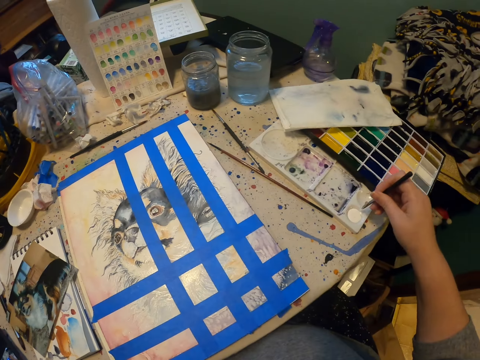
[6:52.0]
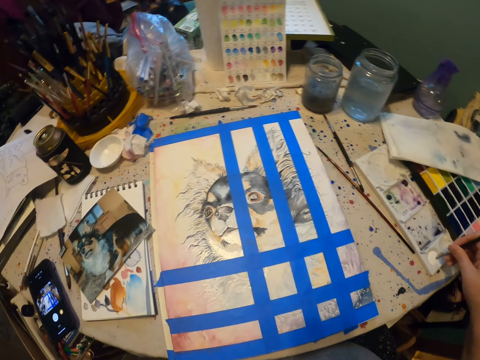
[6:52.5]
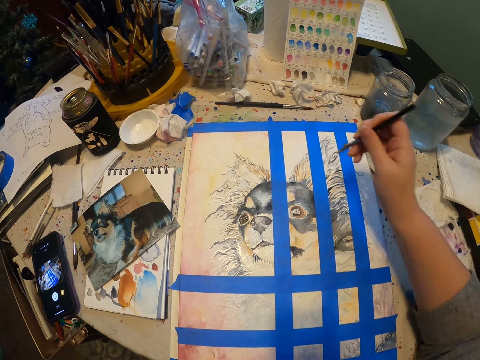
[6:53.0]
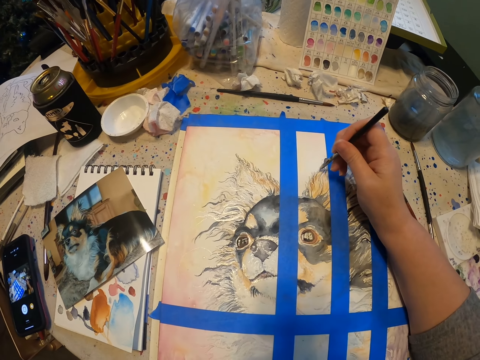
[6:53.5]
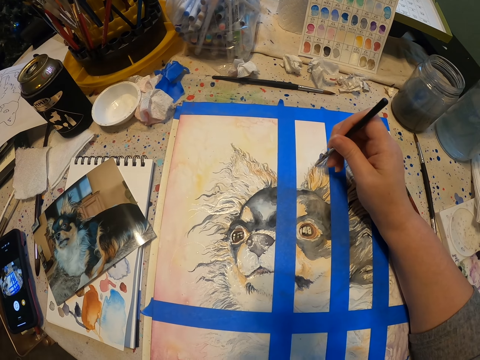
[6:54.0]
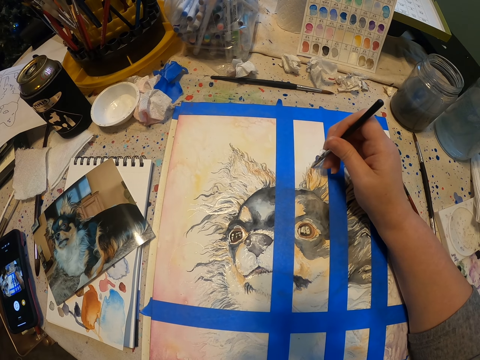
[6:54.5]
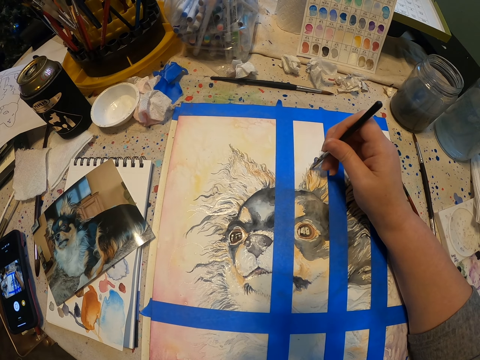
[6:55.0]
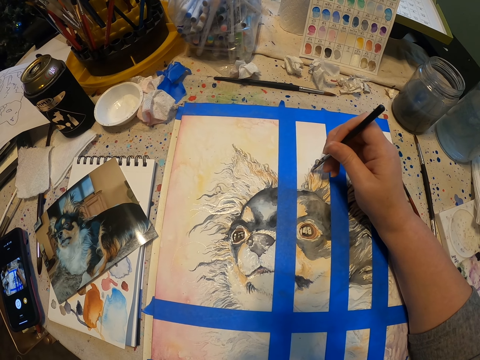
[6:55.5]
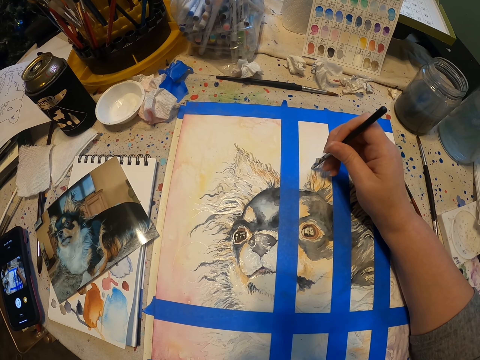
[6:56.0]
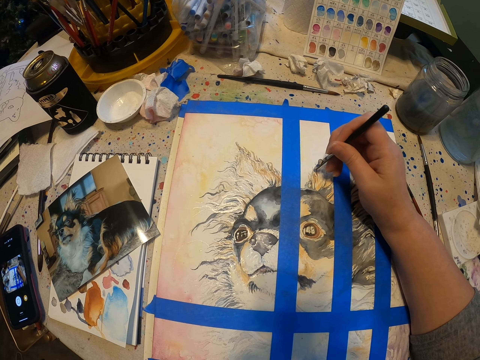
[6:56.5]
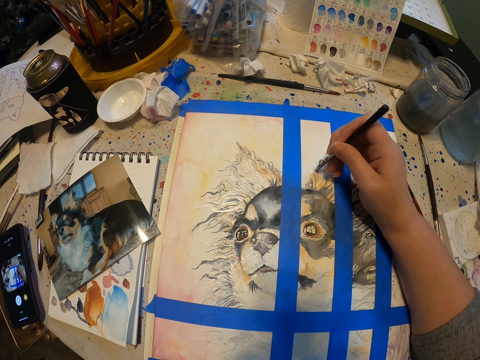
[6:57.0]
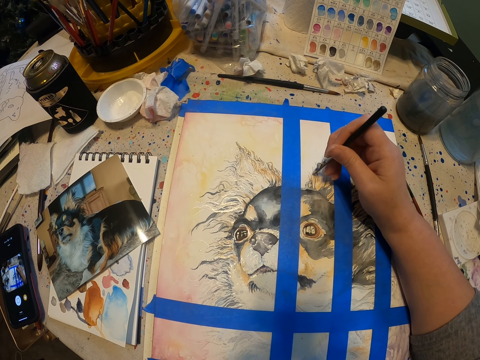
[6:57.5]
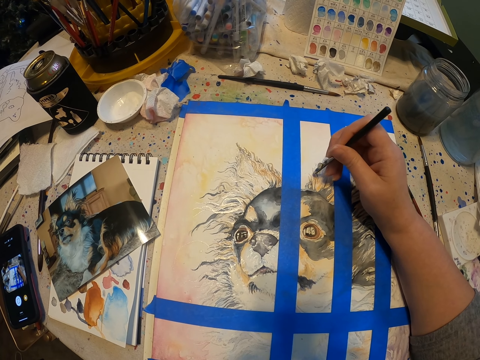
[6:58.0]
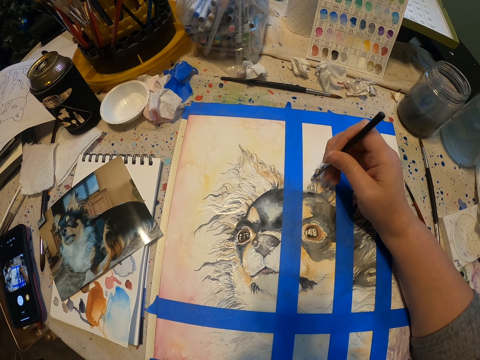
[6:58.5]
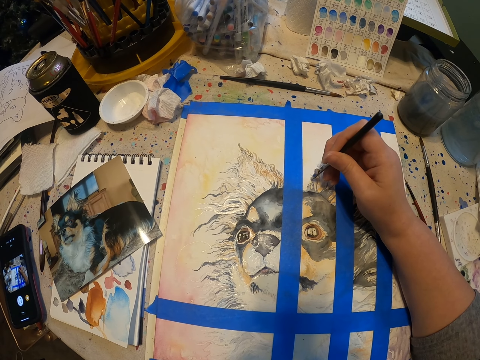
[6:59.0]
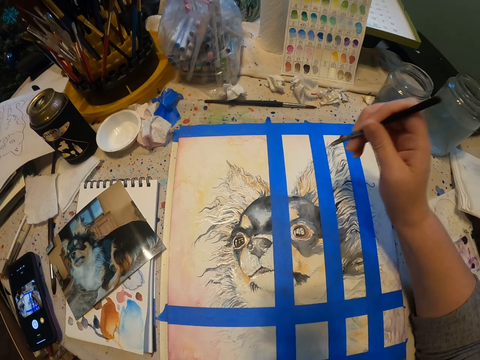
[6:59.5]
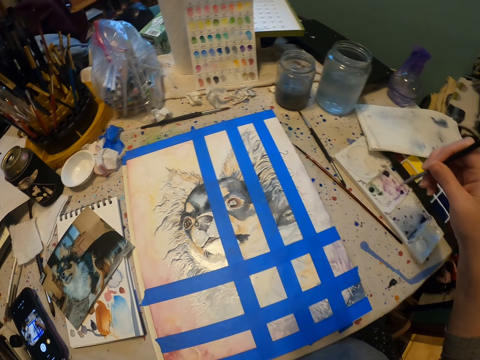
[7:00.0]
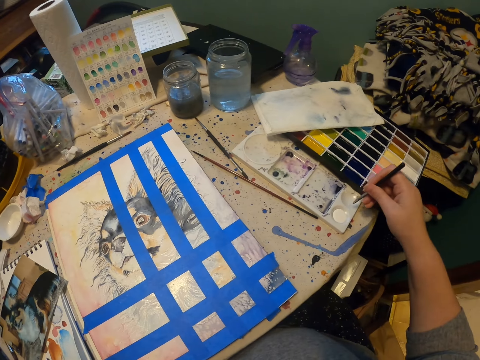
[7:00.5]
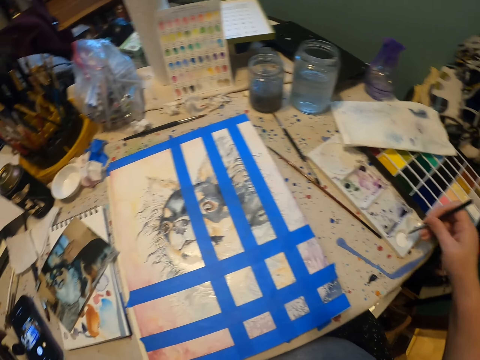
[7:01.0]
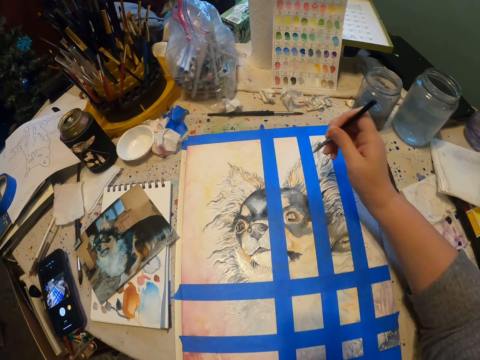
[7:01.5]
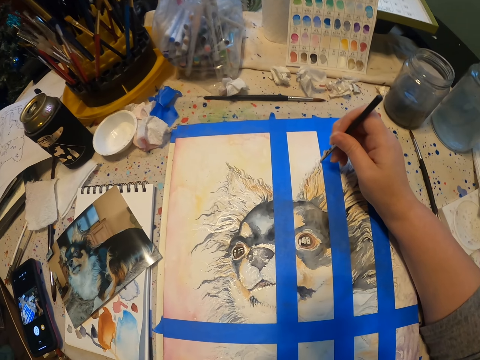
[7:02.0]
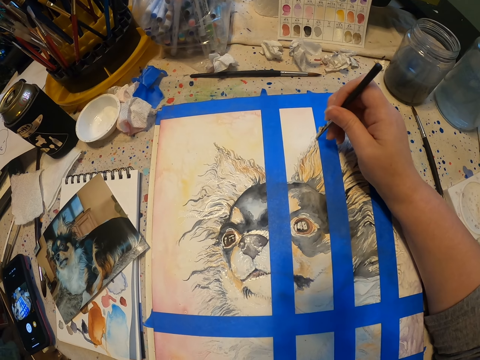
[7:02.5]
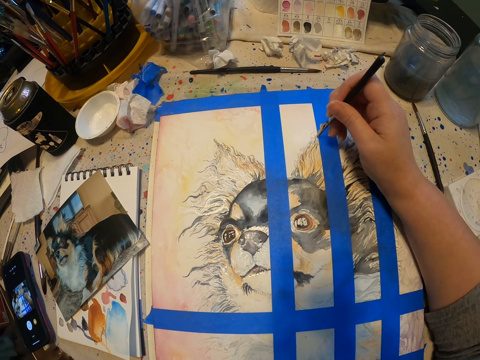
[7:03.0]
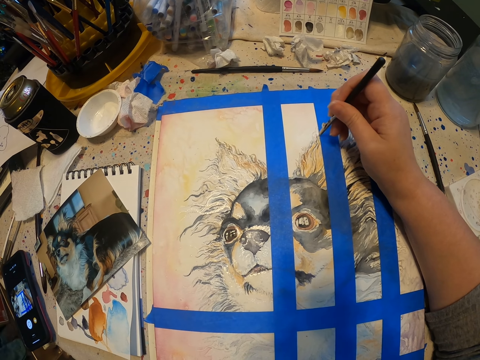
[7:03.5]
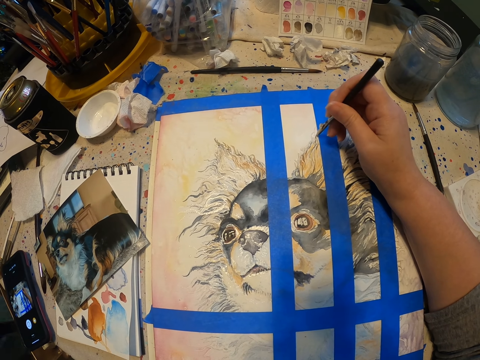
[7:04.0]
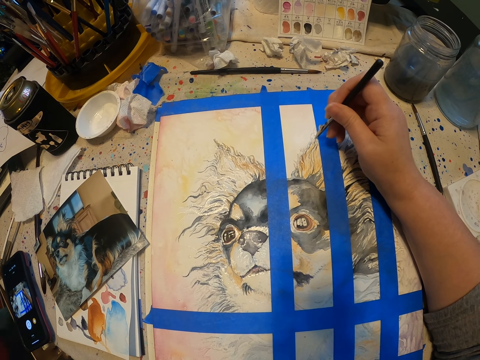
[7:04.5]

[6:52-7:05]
The camera wearer picks paint with the paint pen in the paint palette. They paint the art with the paint pen on the drawing paper. They pick paint with the paint pen in the paint palette. They paint the art with the paint pen on the drawing paper.

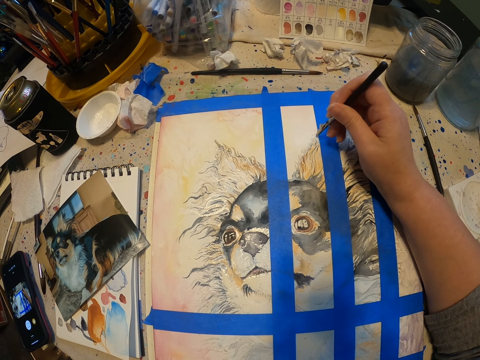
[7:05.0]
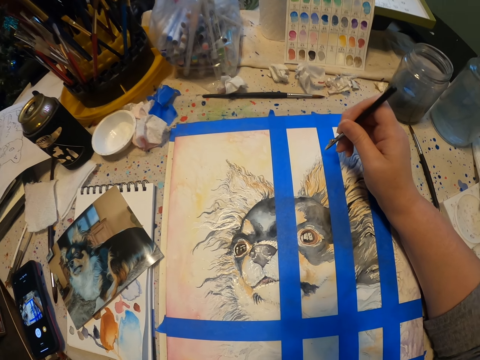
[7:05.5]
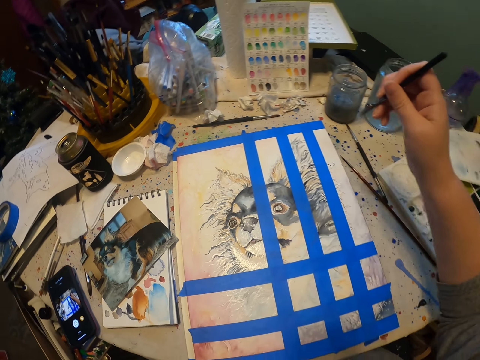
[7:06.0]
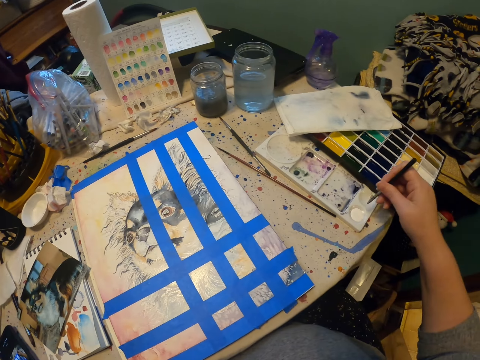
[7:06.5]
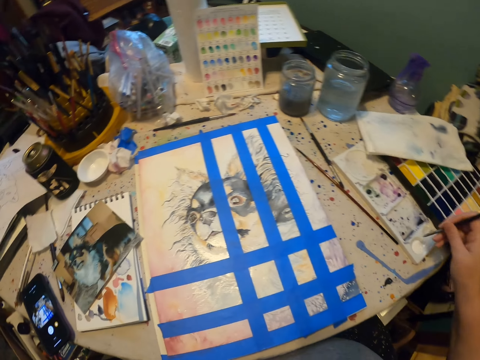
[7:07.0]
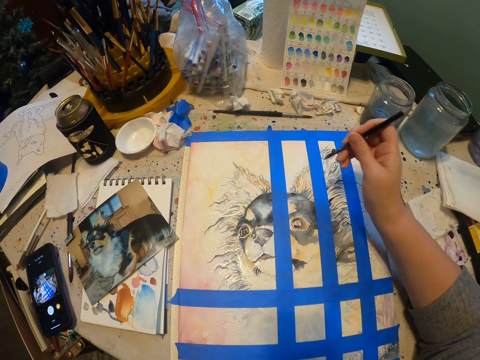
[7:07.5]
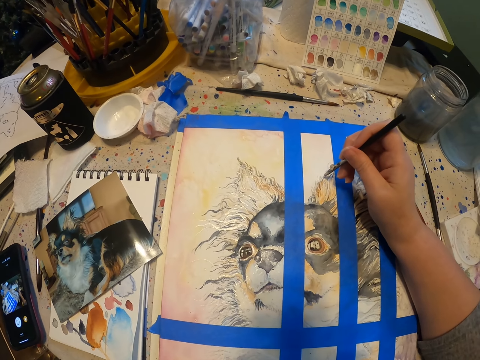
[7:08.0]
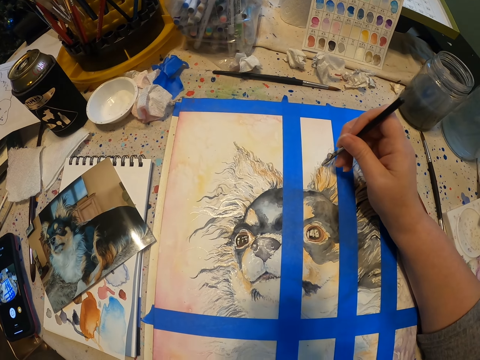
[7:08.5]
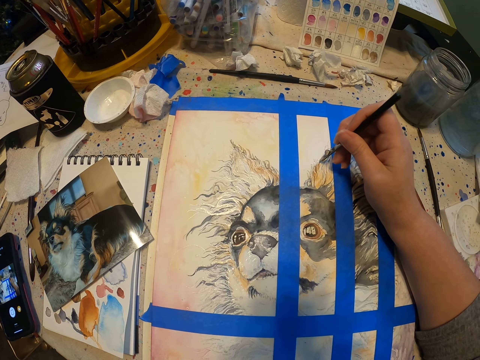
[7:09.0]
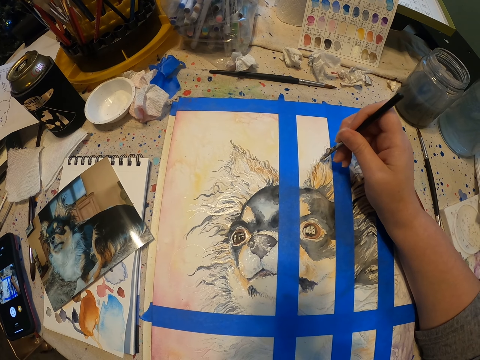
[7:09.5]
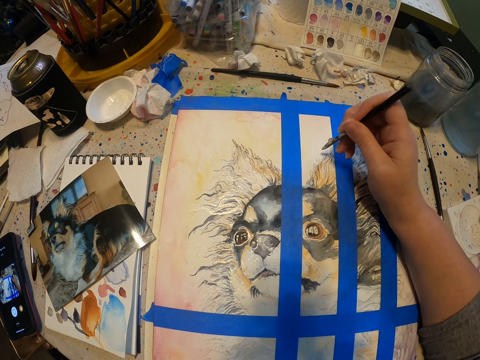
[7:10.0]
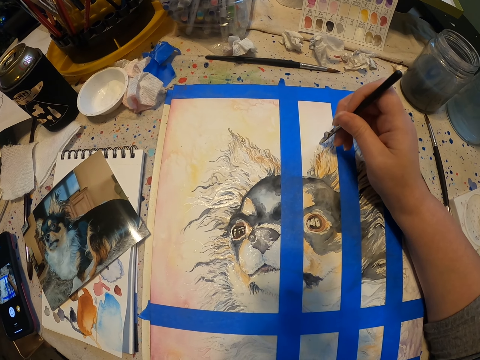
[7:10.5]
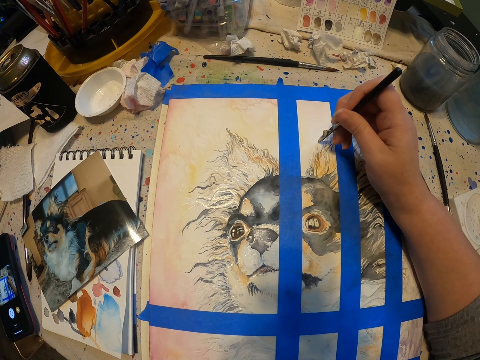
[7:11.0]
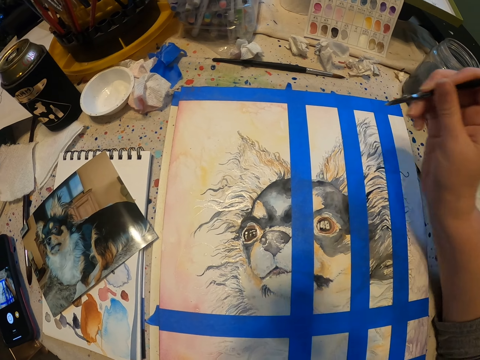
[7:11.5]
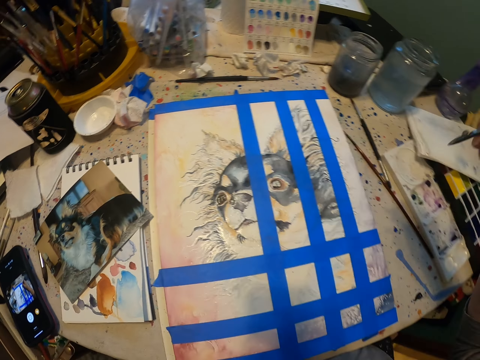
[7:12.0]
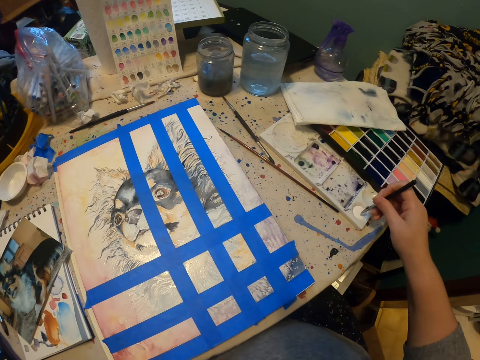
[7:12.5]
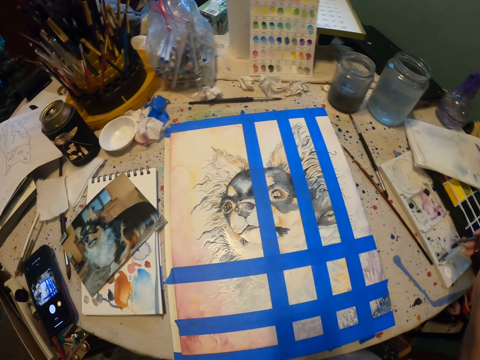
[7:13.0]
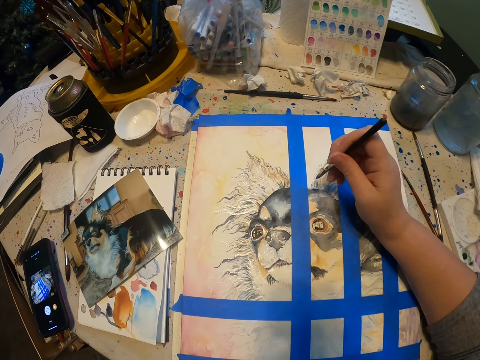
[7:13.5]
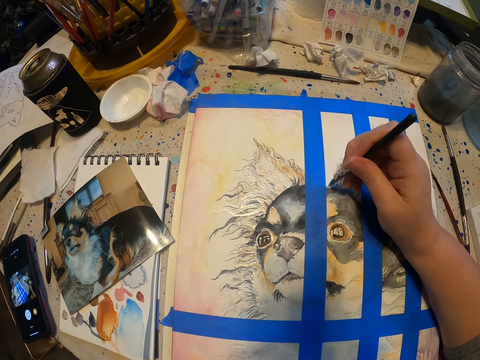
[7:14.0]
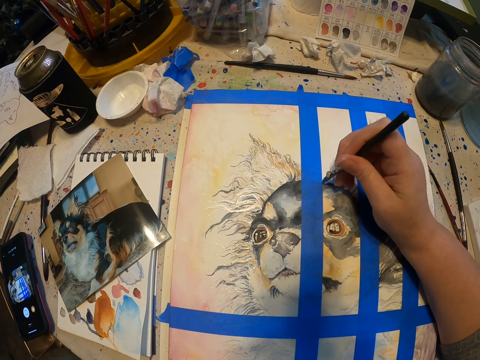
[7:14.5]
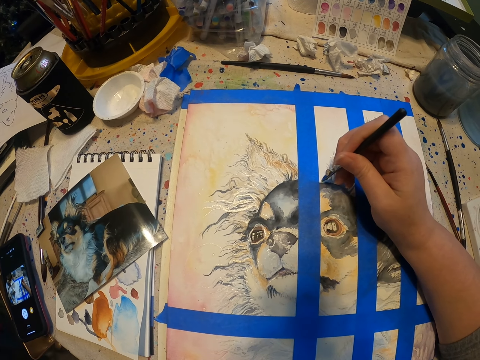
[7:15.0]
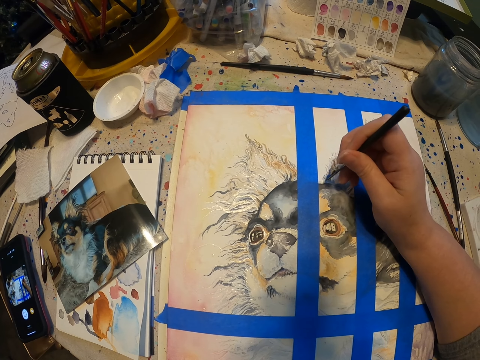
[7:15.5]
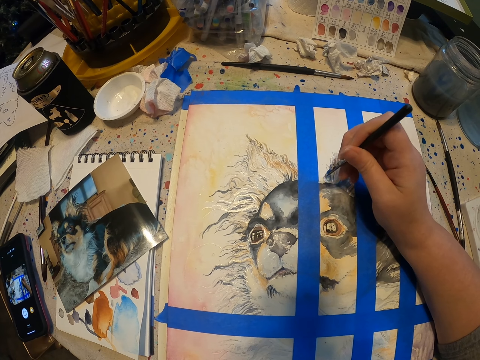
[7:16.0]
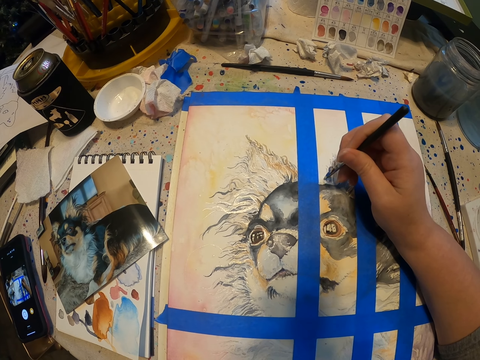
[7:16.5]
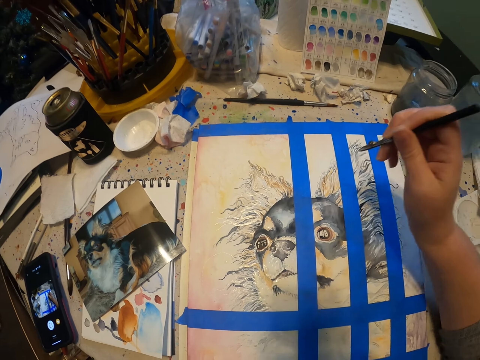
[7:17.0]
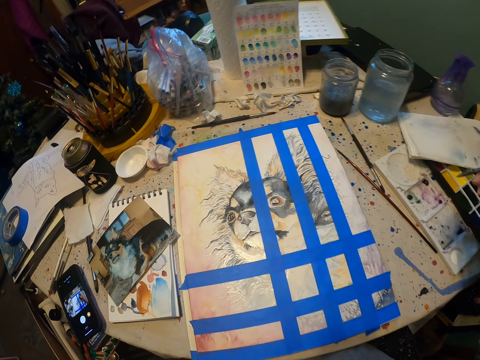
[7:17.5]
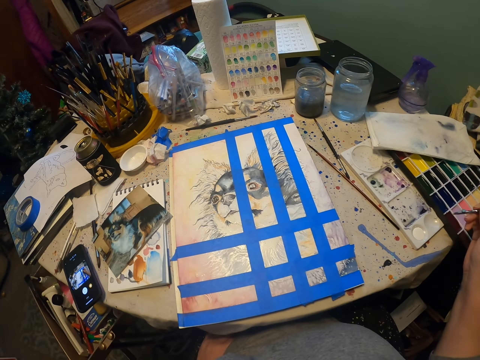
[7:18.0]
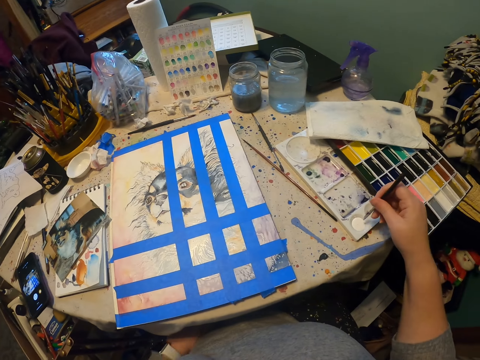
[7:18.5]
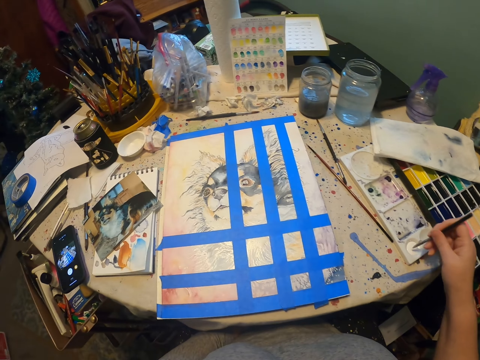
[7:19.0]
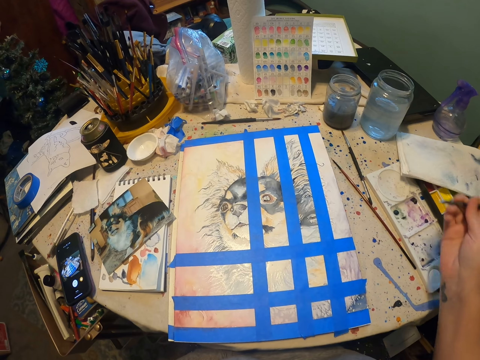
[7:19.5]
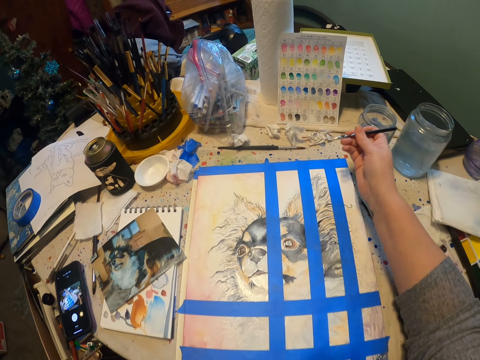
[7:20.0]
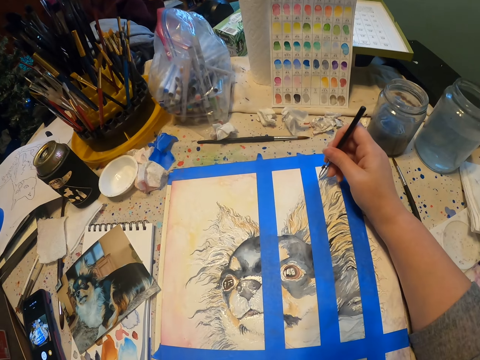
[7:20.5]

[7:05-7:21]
The camera wearer picks paint with the paint pen in the paint palette. They paint the art with the paint pen on the drawing paper. They pick paint with the paint pen in the paint palette. They paint the art with the paint pen on the drawing paper. They pick paint with the paint pen in the paint palette.
